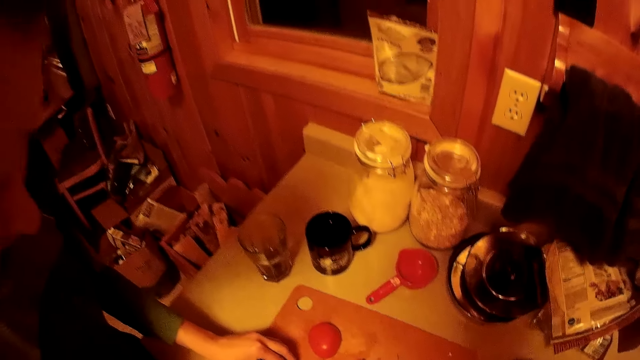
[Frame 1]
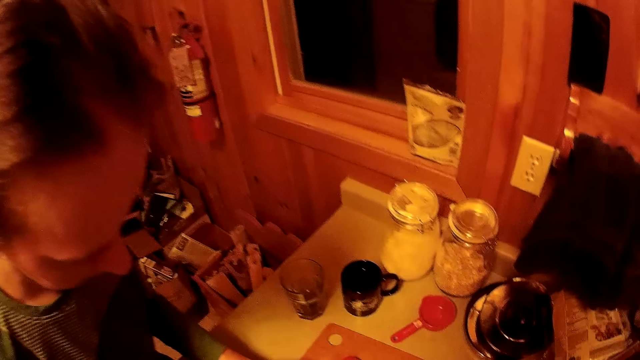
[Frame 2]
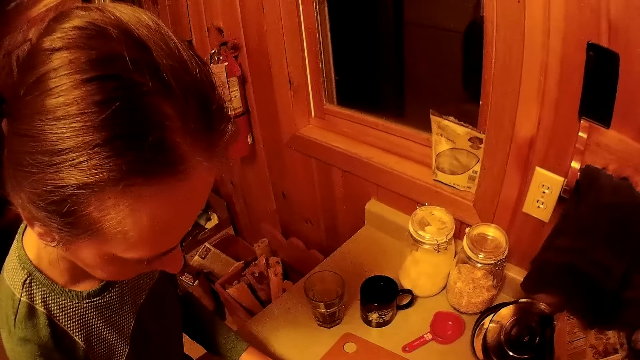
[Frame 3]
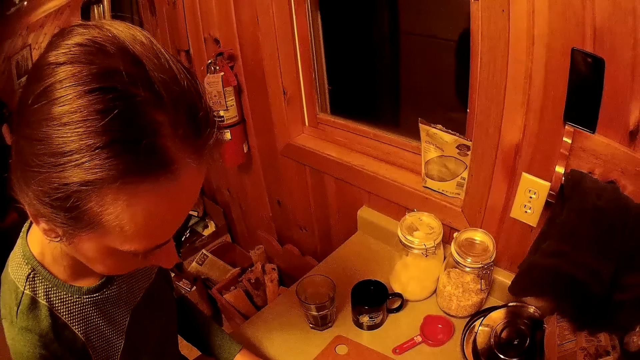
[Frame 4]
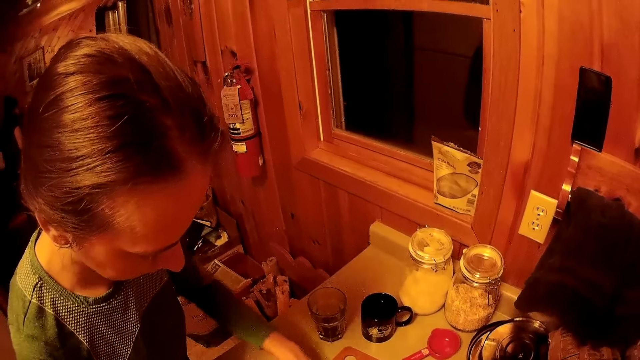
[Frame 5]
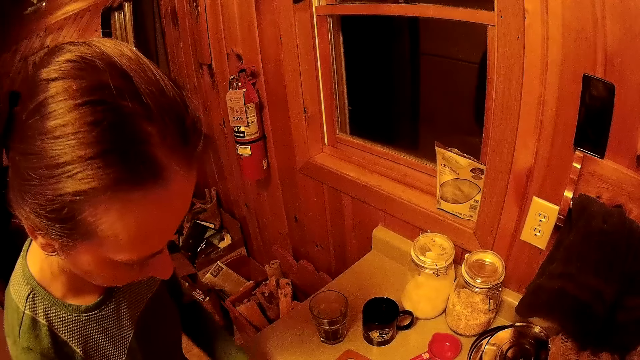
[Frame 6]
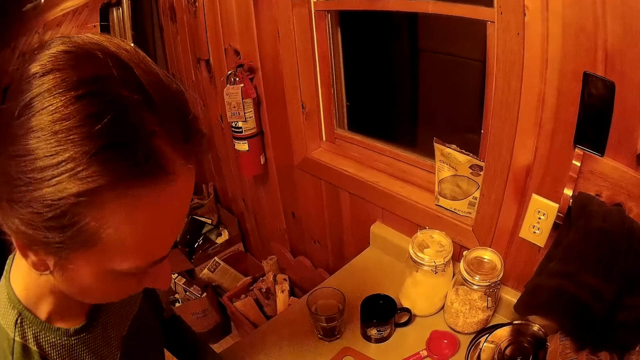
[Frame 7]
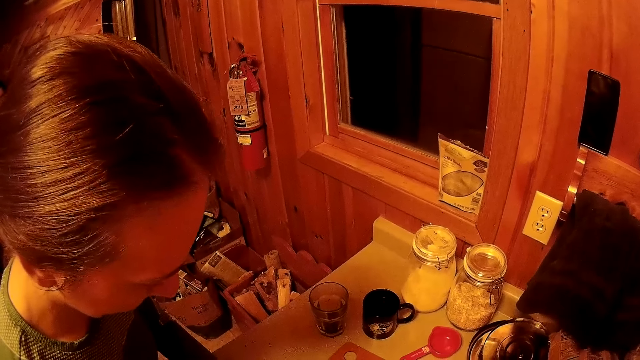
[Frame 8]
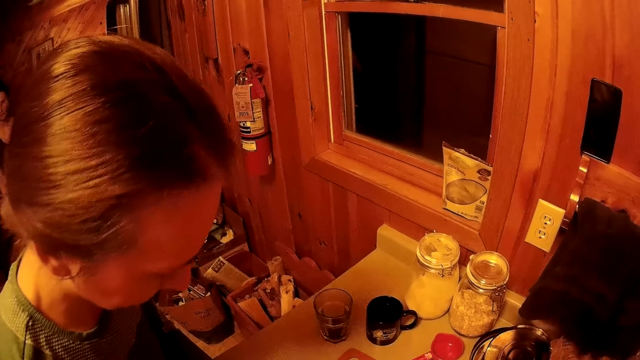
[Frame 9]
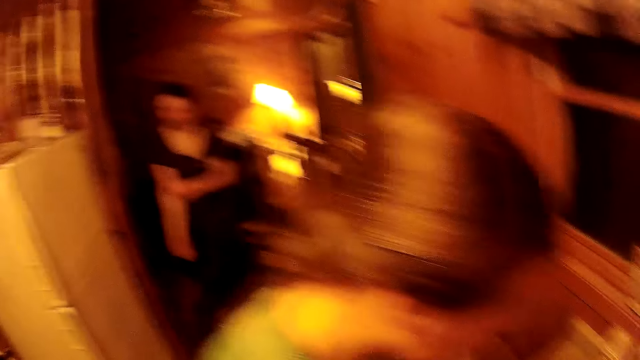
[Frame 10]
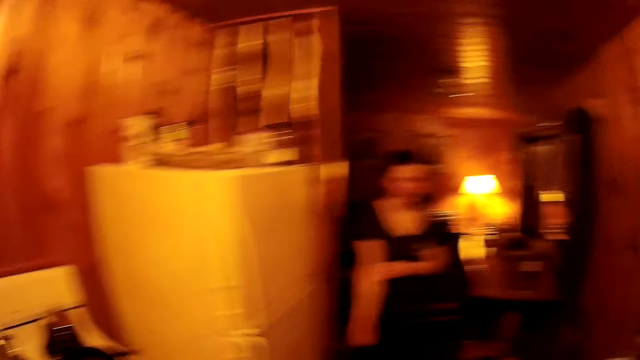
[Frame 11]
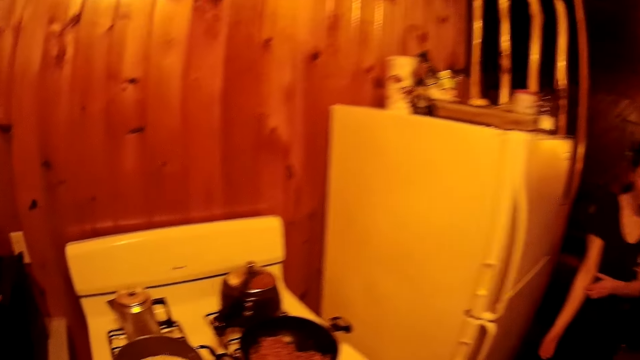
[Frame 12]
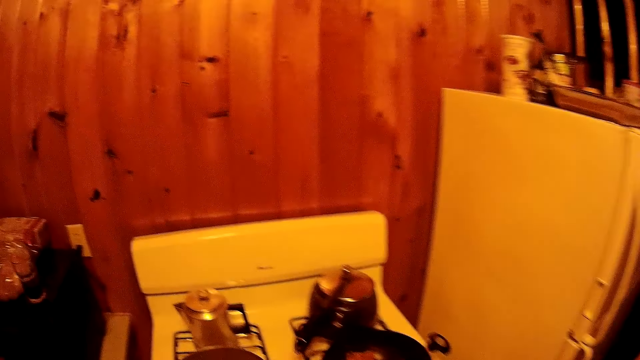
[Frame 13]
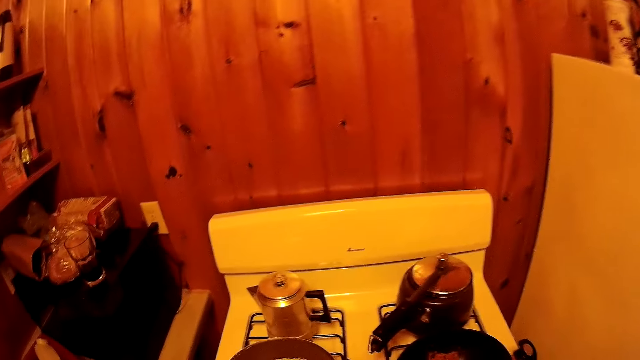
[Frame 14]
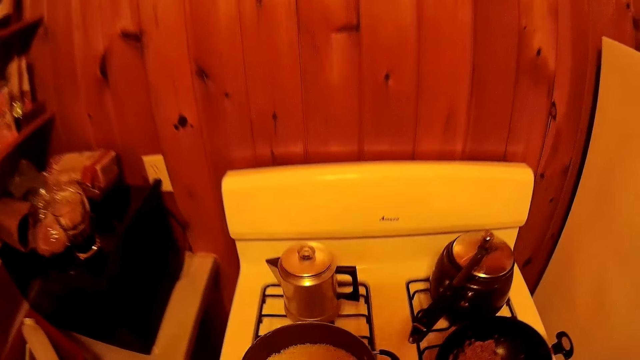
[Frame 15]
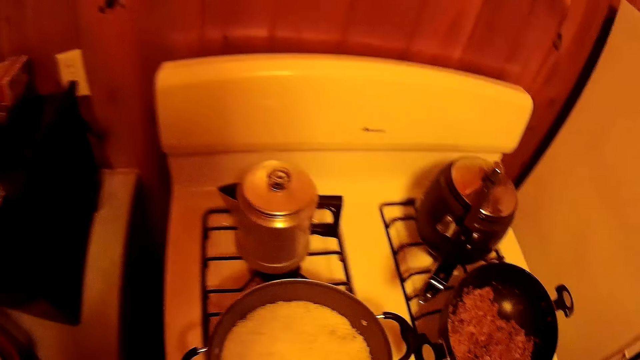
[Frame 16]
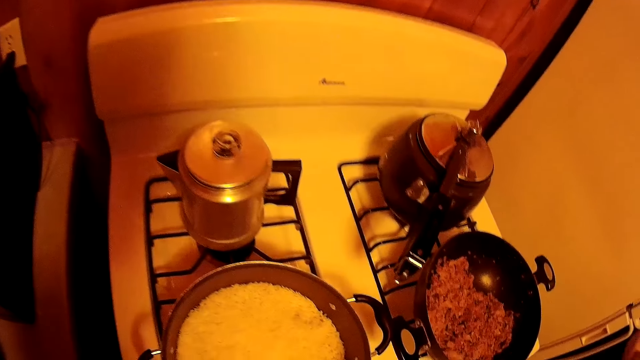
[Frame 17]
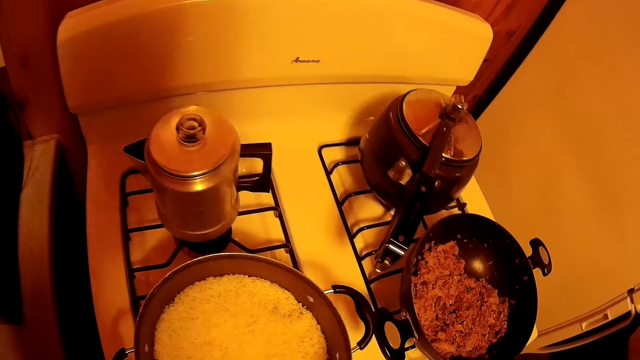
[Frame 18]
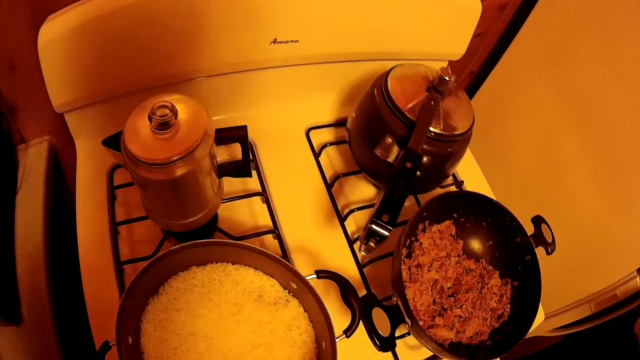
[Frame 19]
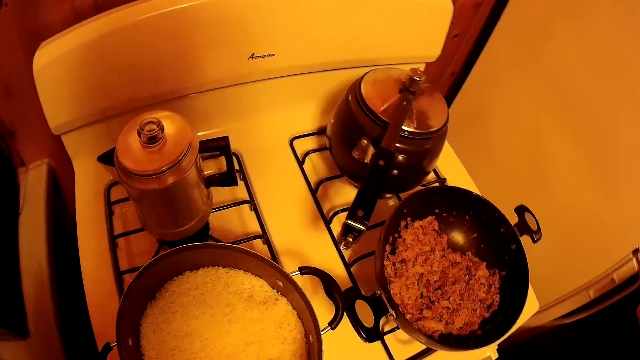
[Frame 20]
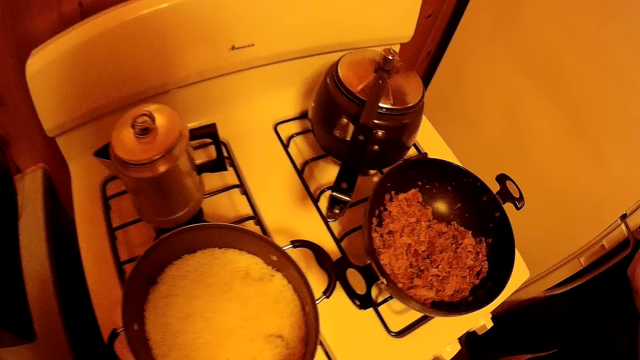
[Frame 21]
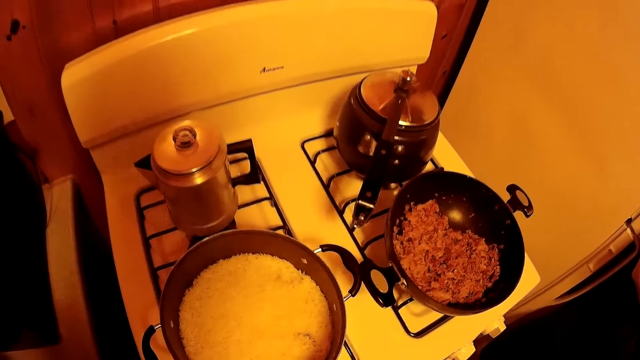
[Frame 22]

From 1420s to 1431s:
The camera wearer looks at a woman. They turn towards the cooker. They walk around the room. They look at the food on the cooker.

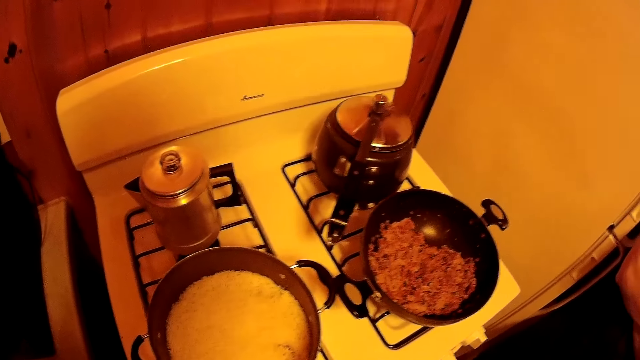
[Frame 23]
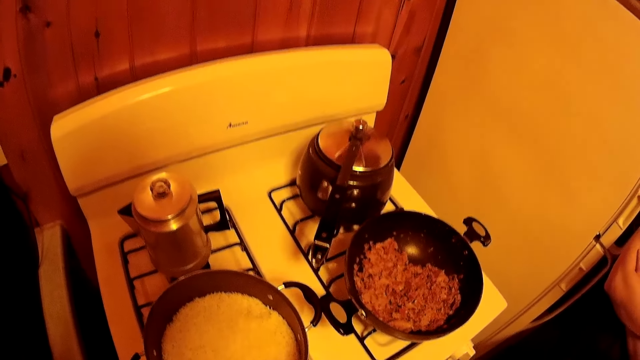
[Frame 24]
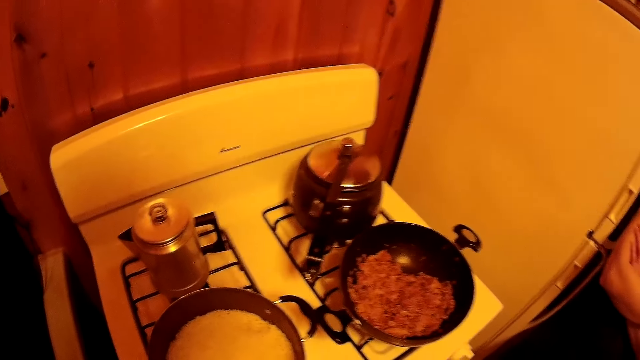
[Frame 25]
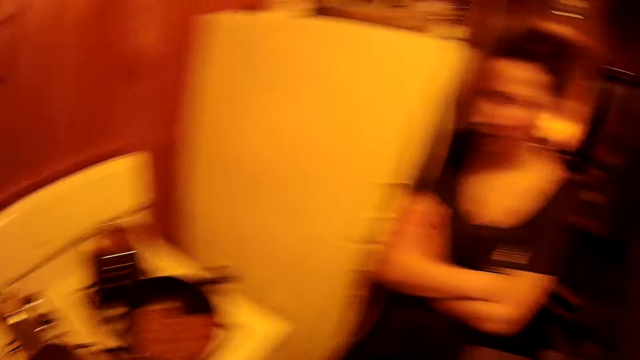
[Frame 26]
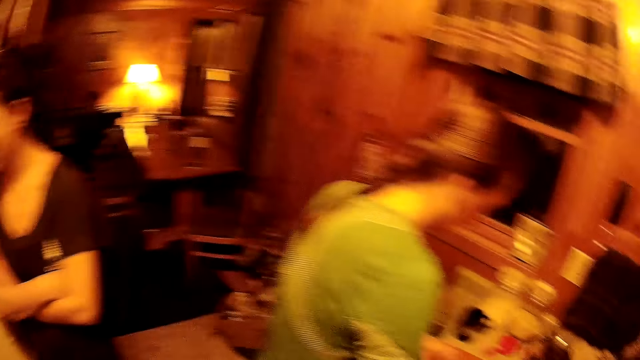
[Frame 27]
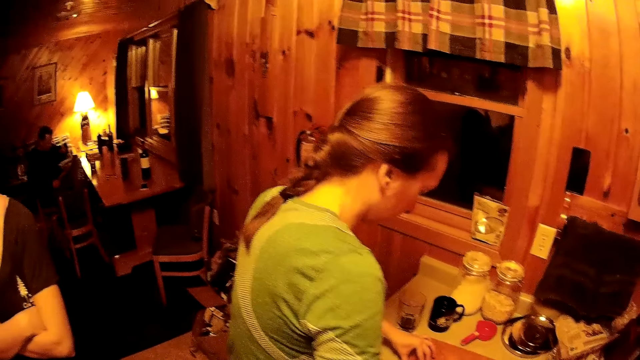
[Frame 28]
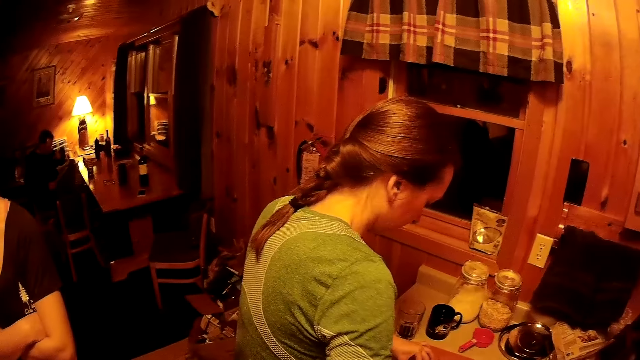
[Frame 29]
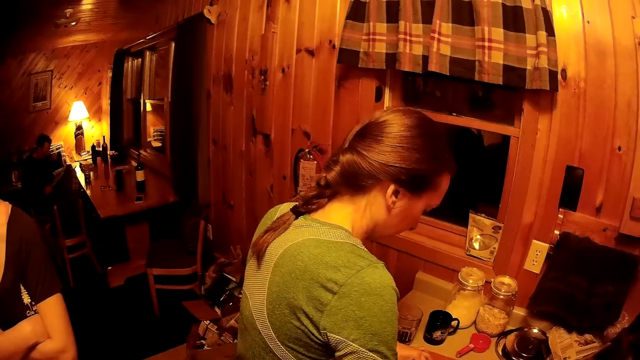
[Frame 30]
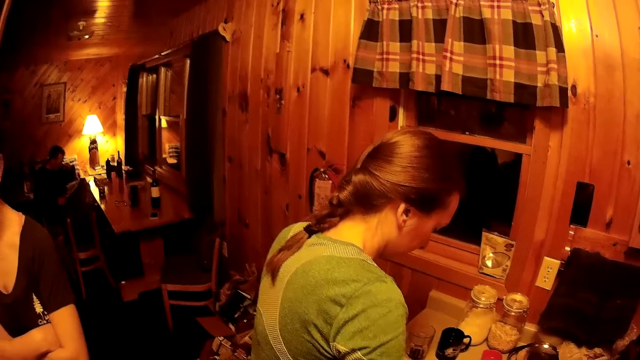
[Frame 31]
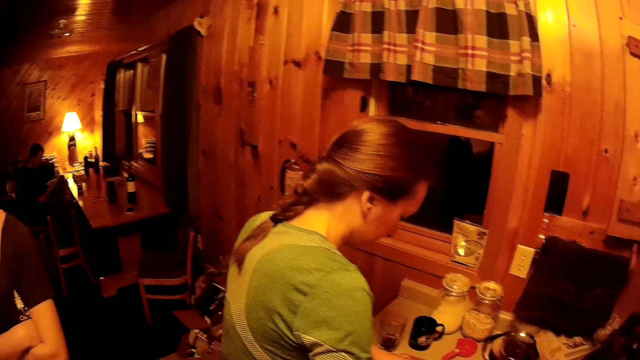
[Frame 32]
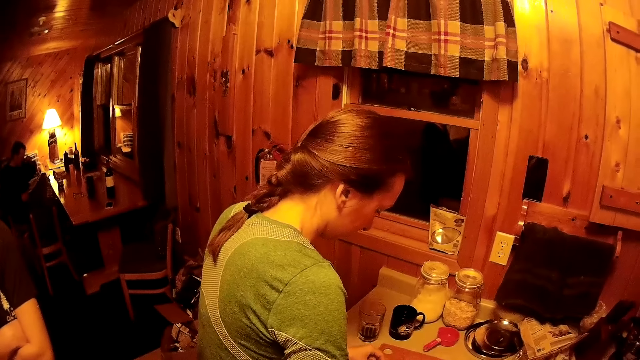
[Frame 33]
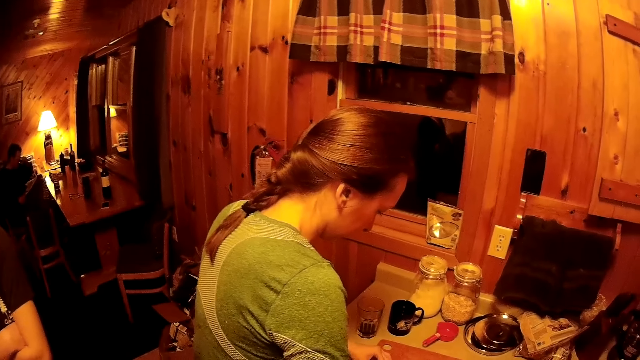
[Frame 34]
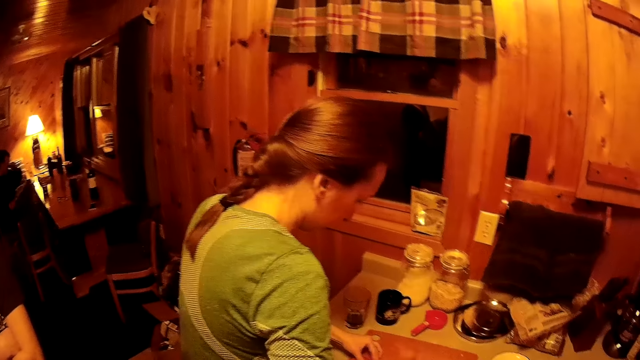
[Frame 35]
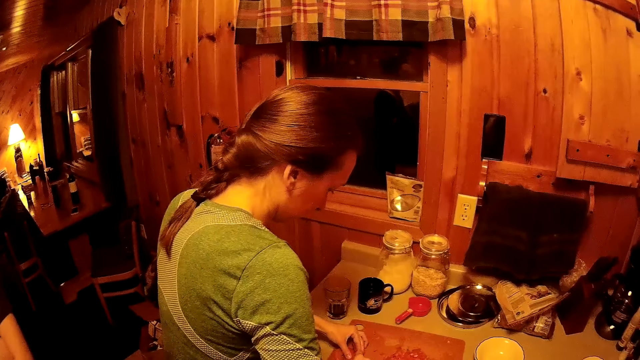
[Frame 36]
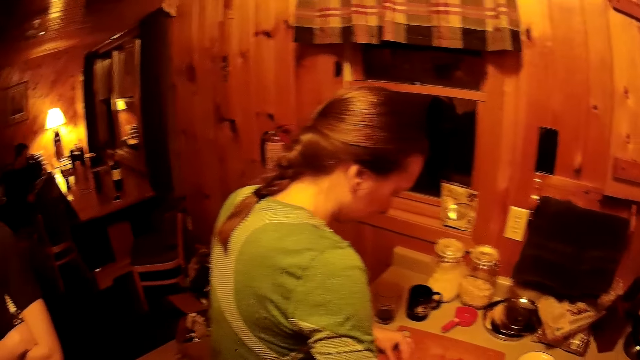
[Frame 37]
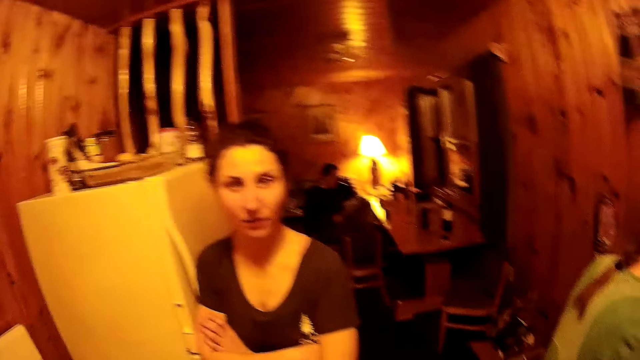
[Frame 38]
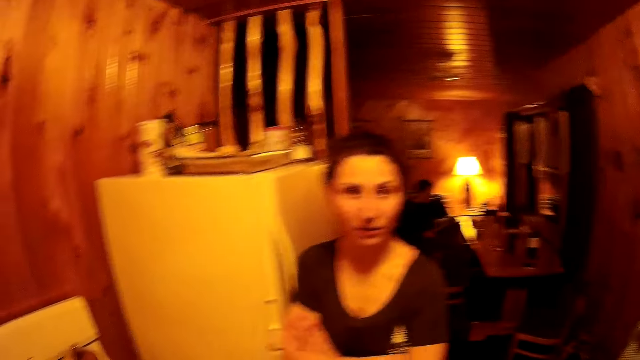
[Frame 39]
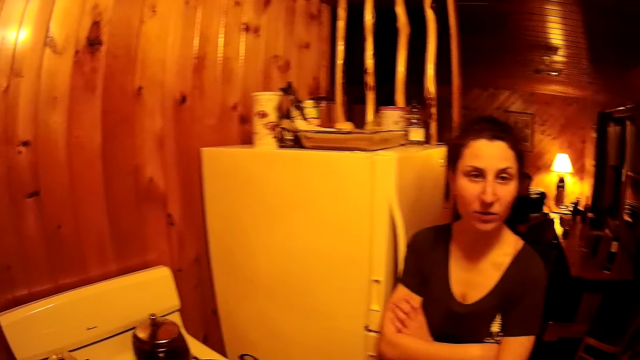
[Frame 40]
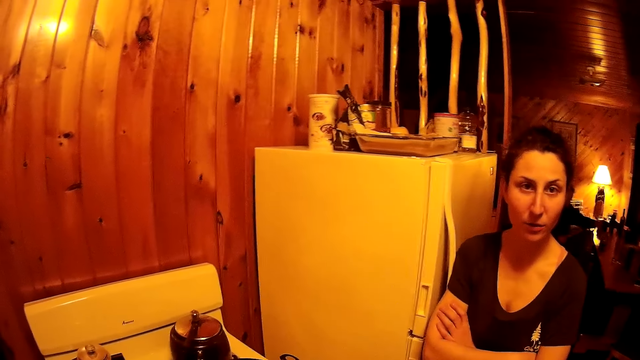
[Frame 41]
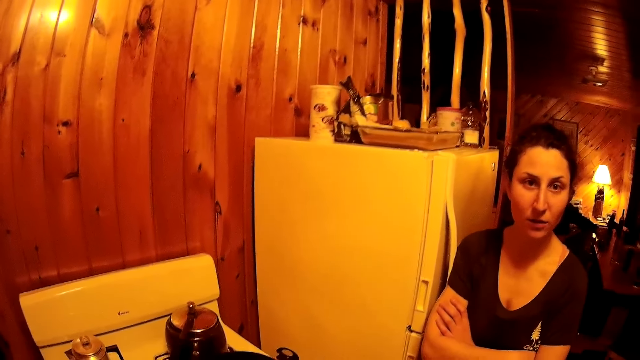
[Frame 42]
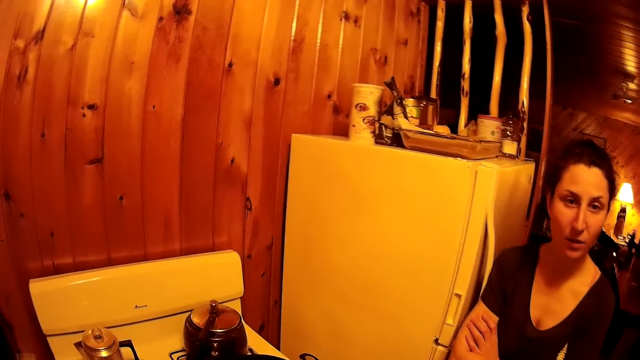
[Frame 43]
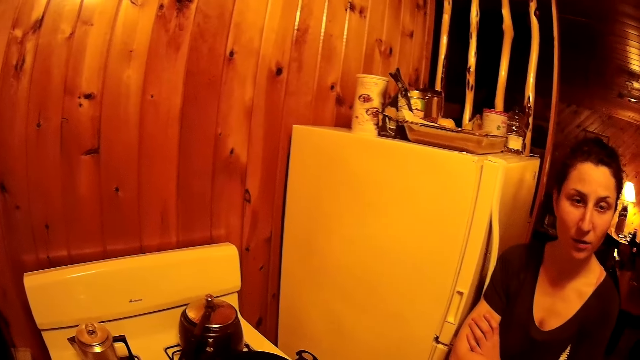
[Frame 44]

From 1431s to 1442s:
The camera wearer looks at a woman. The woman chops the tomatoes. The camera wearer looks at another woman. They turn around the room. The other woman converses with the camera wearer.
